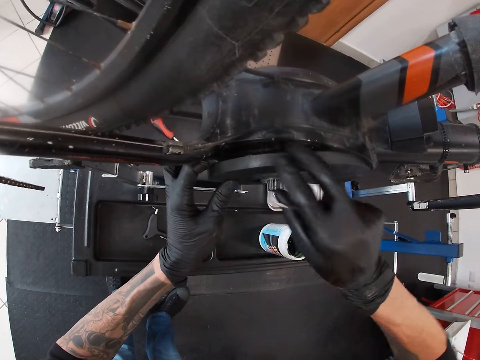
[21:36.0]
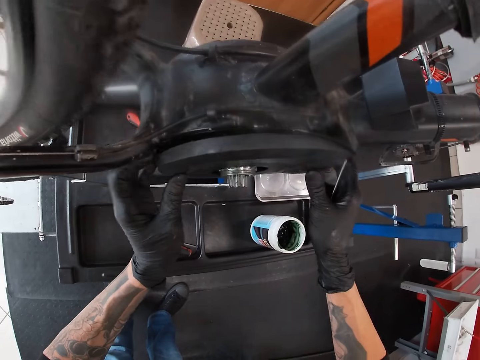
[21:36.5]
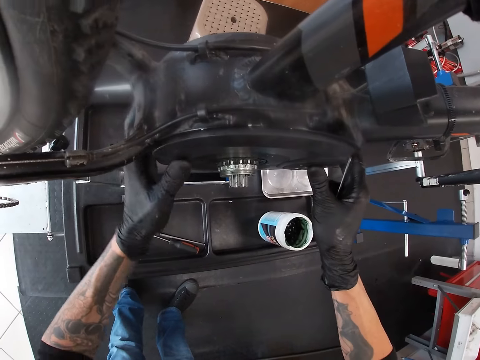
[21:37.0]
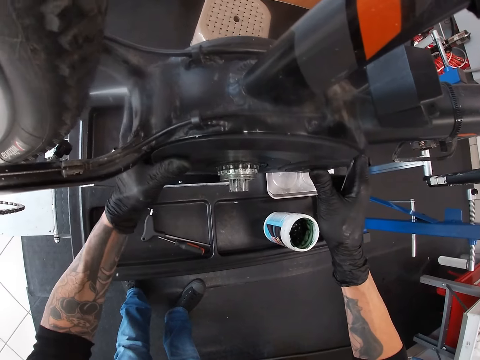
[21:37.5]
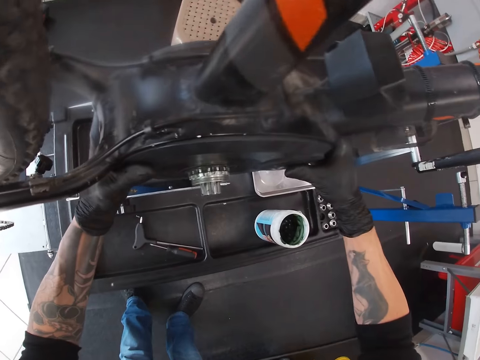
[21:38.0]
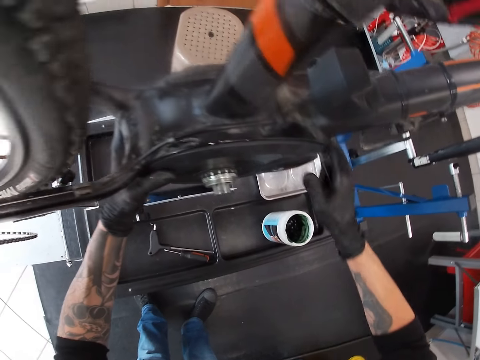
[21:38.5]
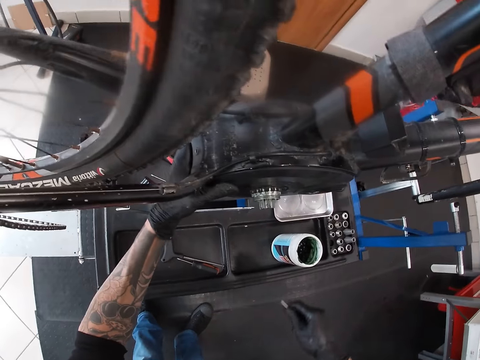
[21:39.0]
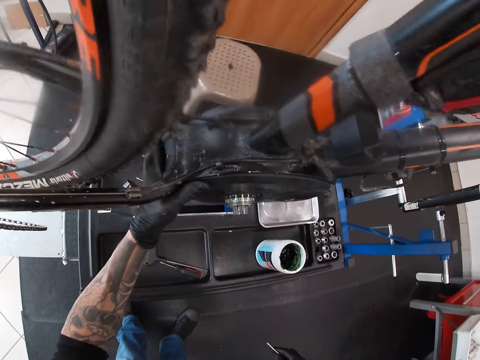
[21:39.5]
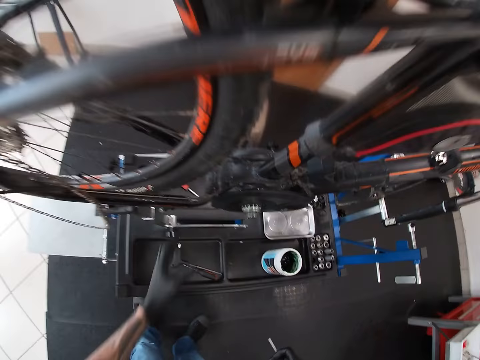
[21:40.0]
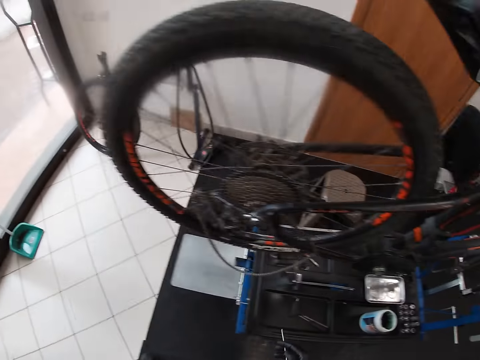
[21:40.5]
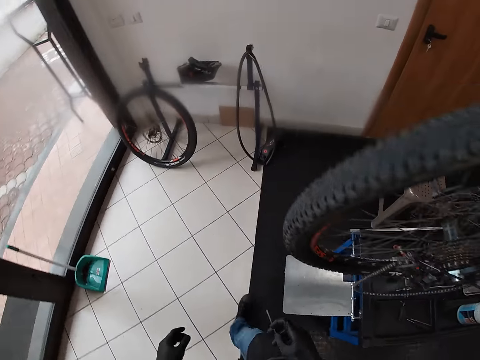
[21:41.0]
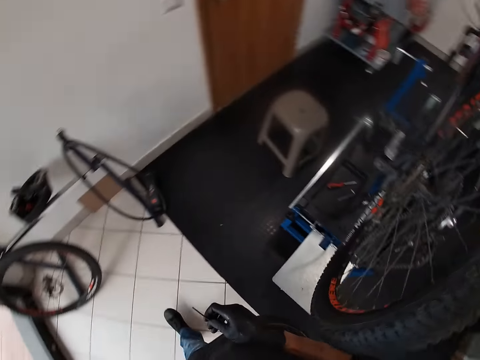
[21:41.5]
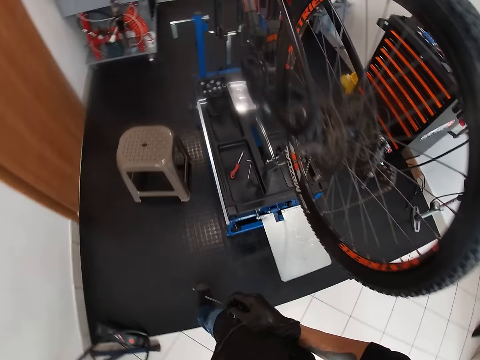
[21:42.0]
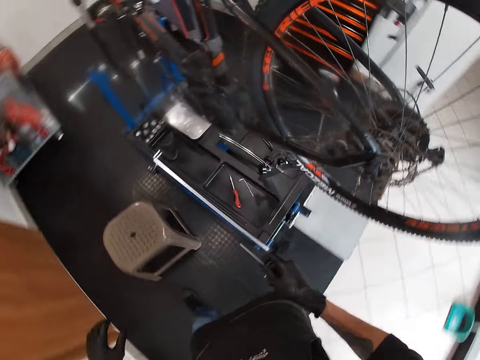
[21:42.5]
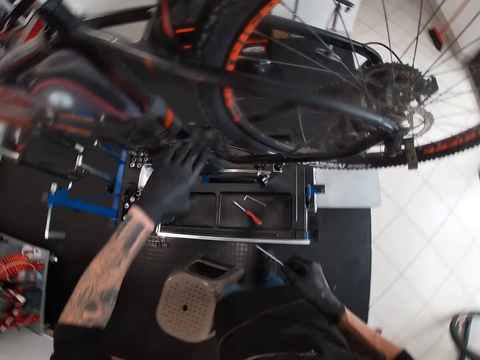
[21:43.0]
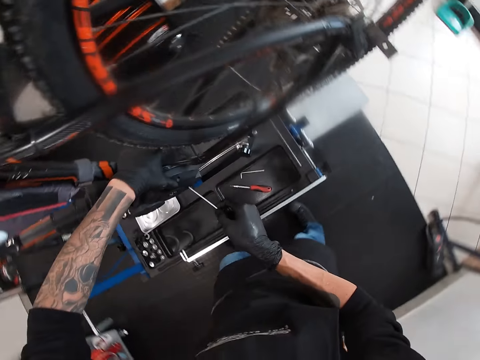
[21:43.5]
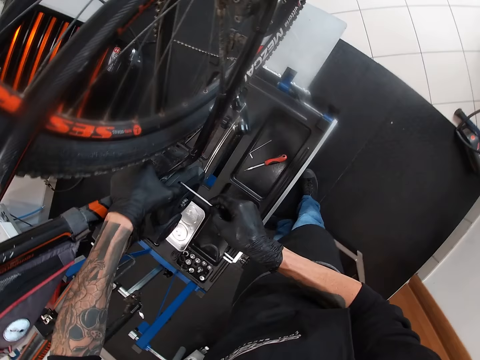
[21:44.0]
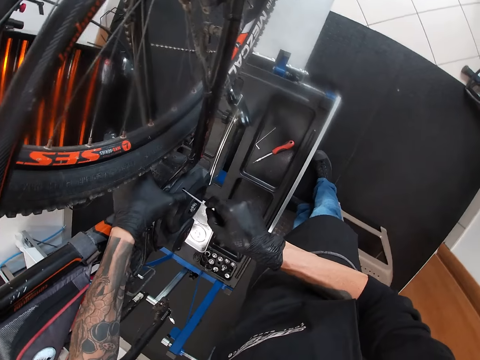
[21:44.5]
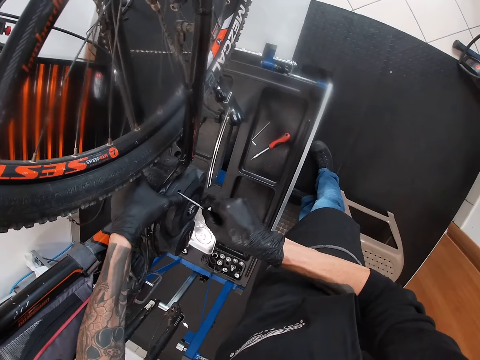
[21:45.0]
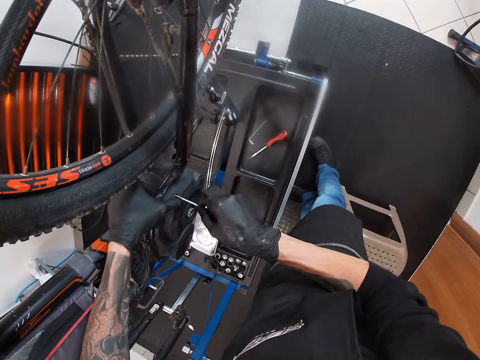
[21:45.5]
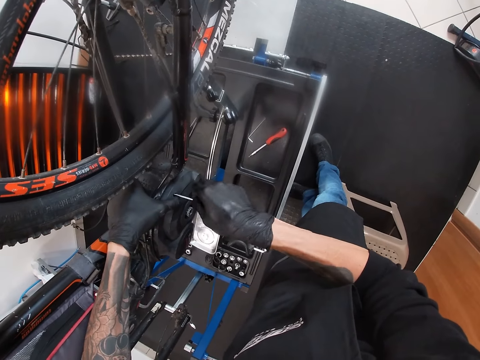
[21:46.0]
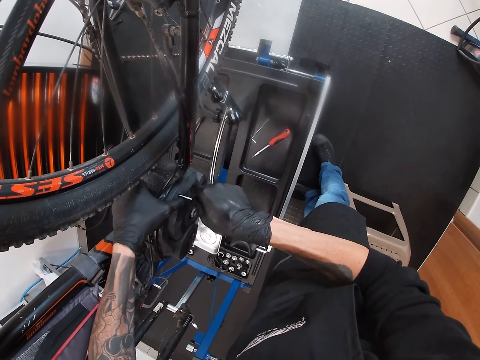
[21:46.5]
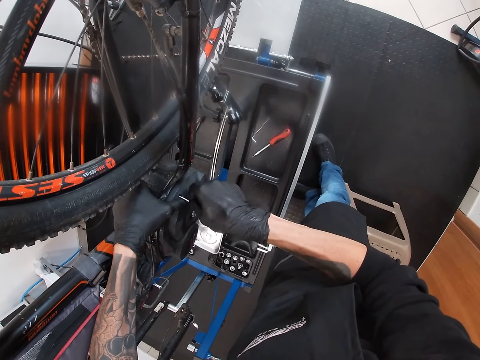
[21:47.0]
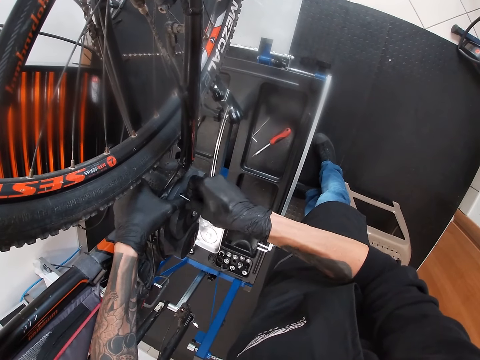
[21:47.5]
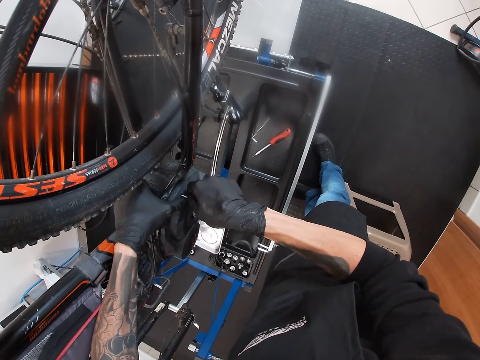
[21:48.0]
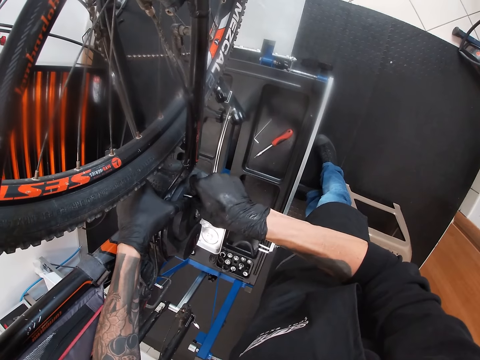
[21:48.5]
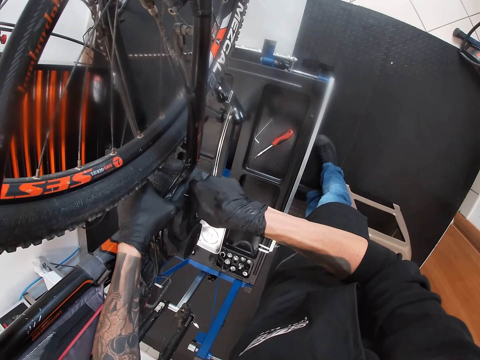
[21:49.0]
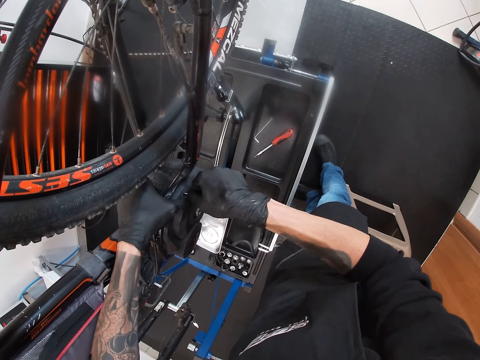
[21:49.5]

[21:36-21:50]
The camera wearer closes the bicycle chain guard with his hands. He moves around. He holds the bicycle chain guard tight with his left hand. He inserts the allen key in his right hand in a hole of the chain guard. He tightens a bolt. He loosens the bicycle chain guard with the allen key in his right hand.

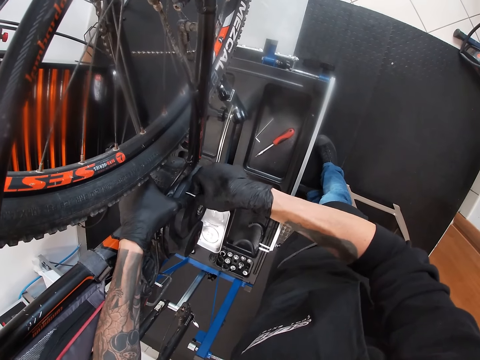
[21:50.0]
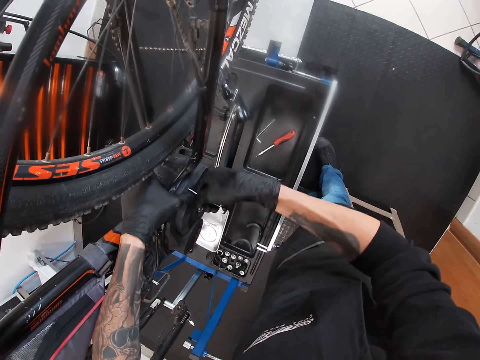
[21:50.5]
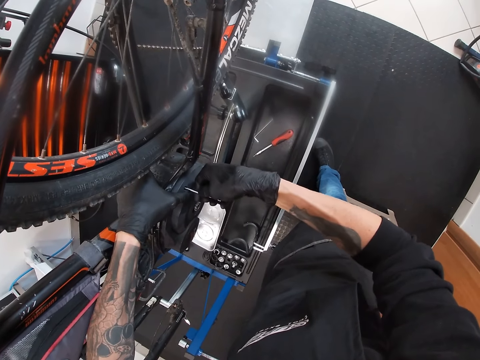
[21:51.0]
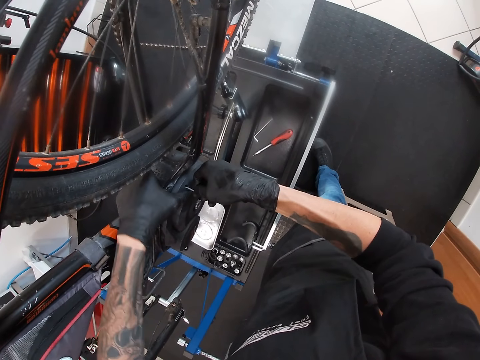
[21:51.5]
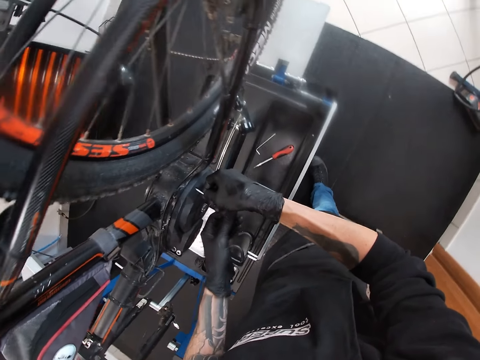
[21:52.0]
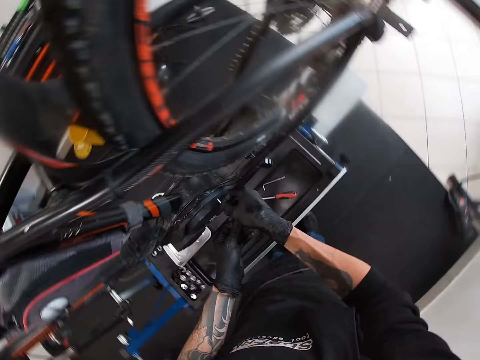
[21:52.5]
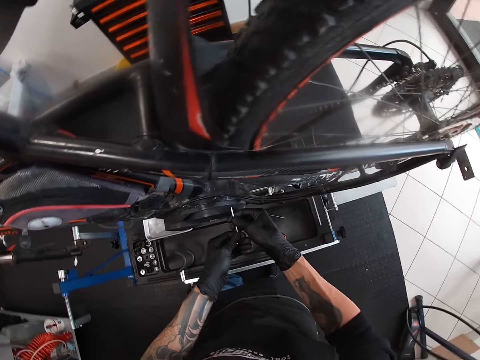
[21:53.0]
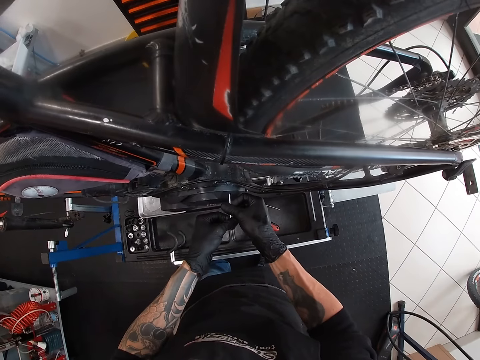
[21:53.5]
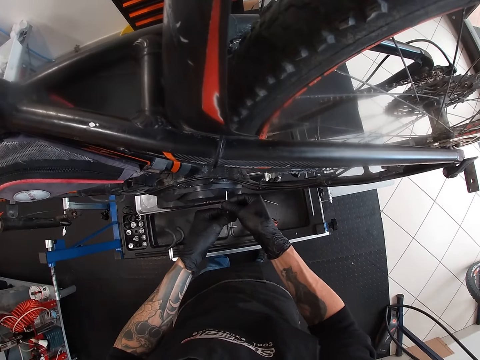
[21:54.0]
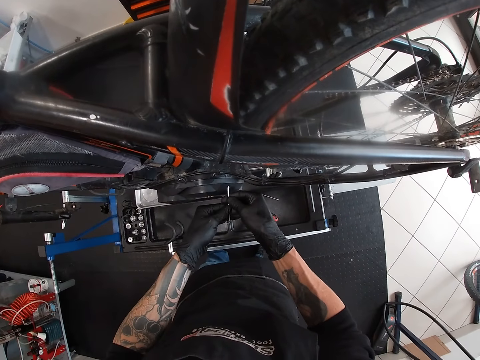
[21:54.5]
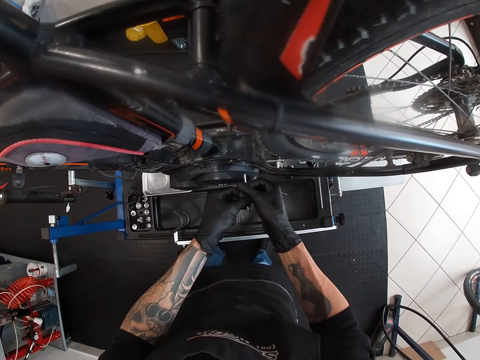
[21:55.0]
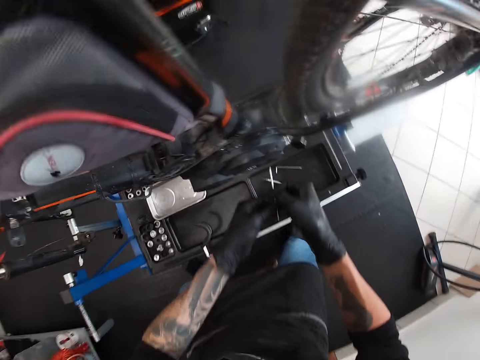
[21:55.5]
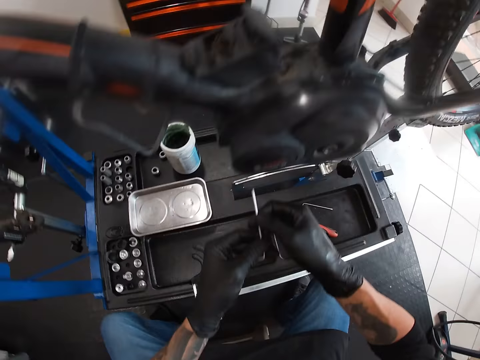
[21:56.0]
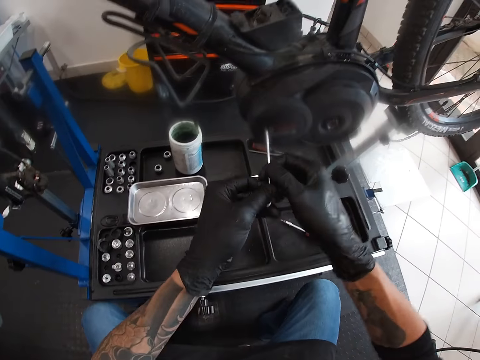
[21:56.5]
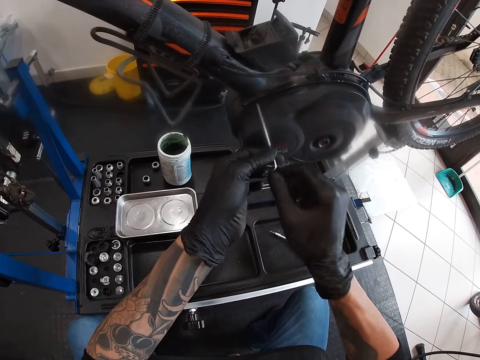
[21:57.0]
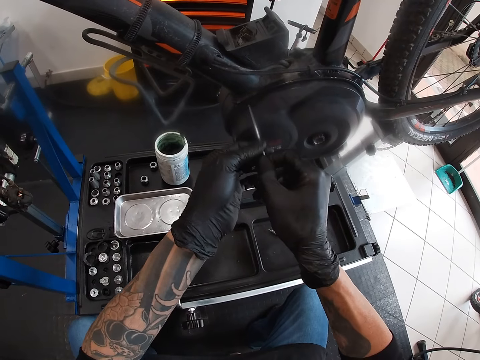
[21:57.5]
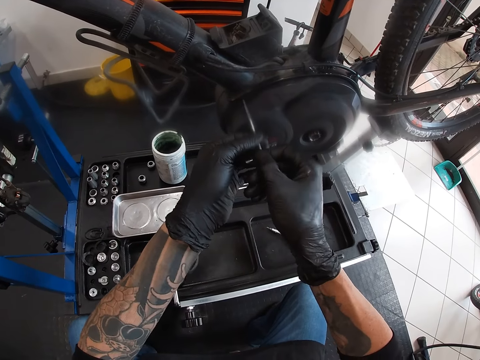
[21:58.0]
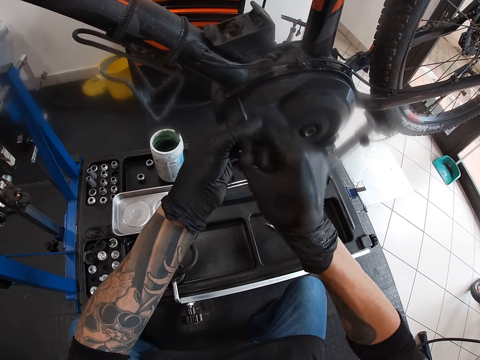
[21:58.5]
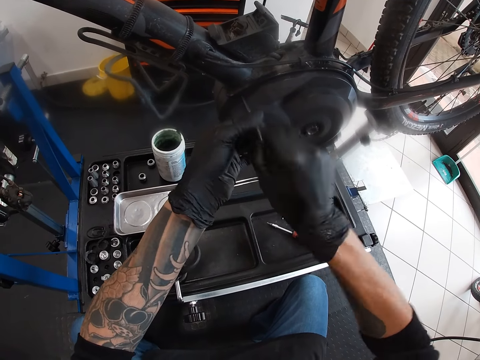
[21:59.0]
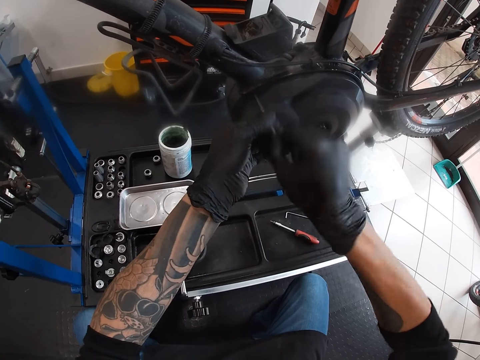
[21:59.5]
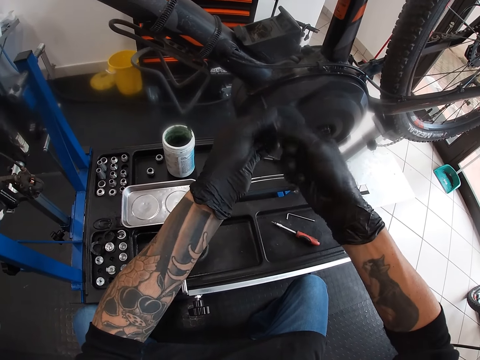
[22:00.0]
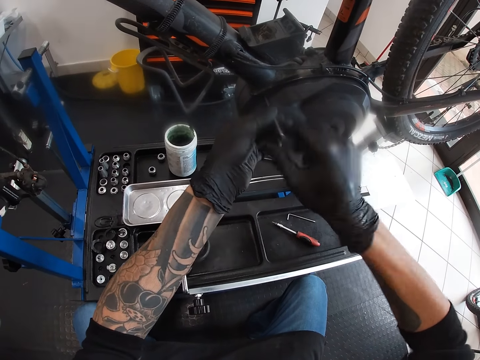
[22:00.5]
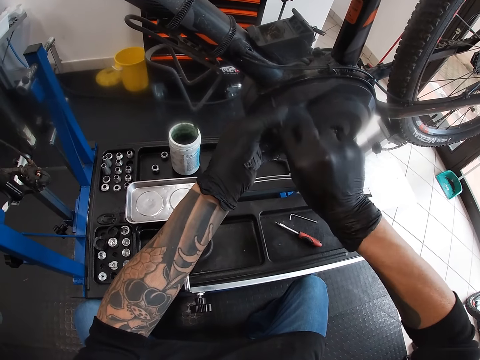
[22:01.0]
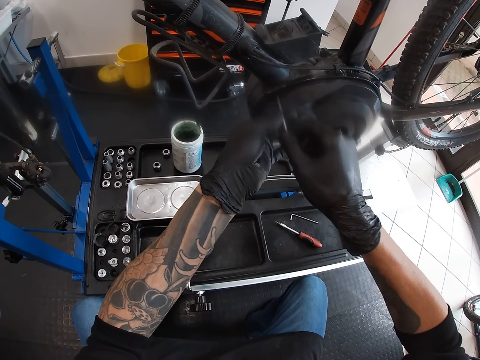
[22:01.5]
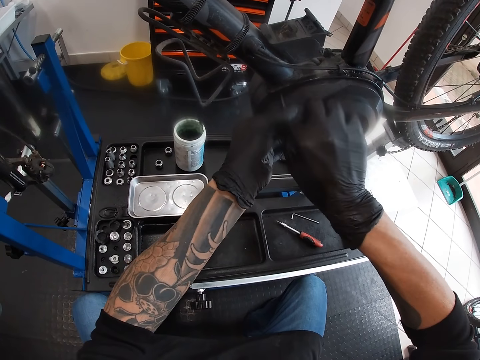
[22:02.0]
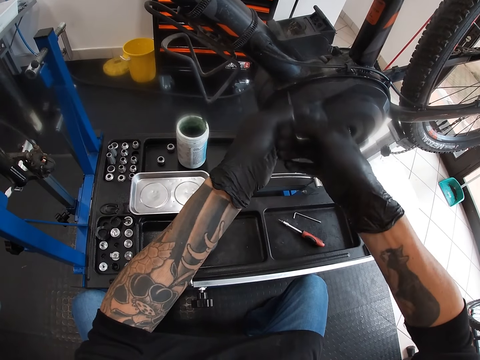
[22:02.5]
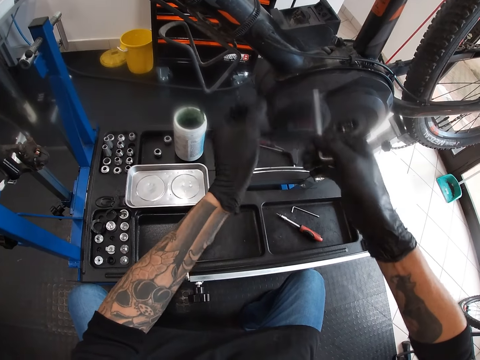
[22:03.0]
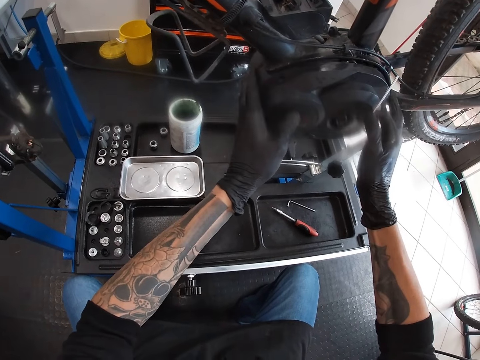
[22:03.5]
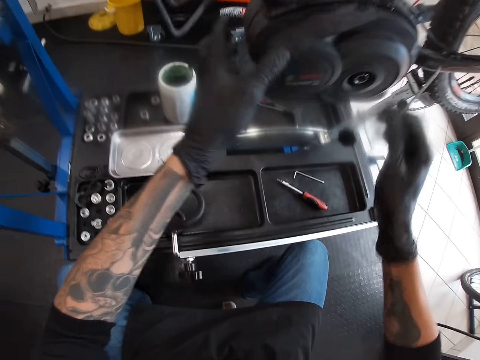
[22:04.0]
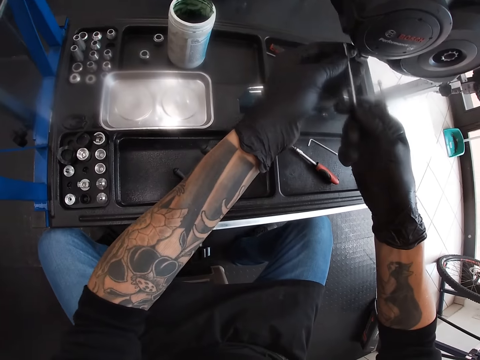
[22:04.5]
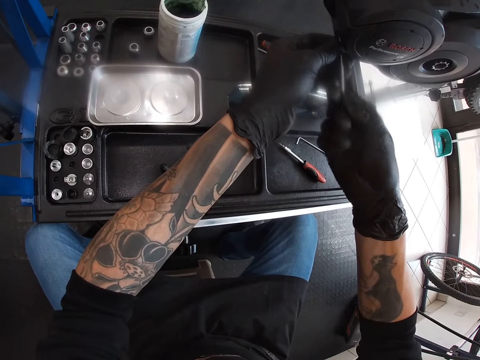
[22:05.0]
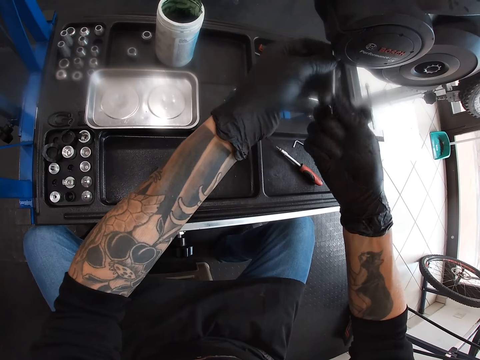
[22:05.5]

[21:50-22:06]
The camera wearer loosens the bicycle chain guard with the allen key in his hands. He checks the bicycle chain guard with his hands. He removes the bicycle part.
